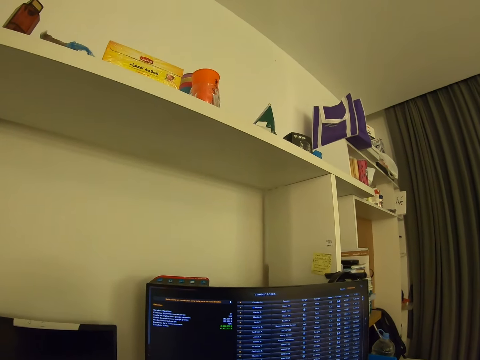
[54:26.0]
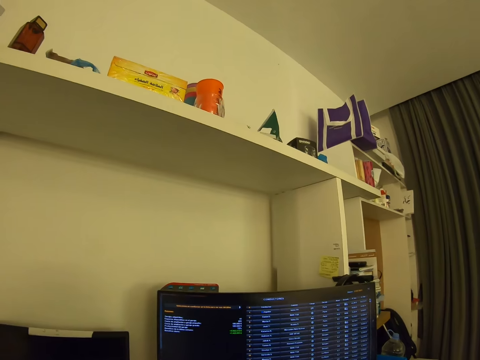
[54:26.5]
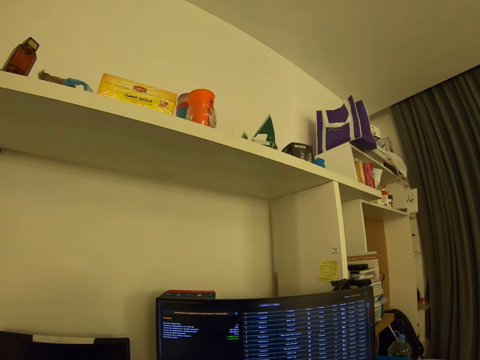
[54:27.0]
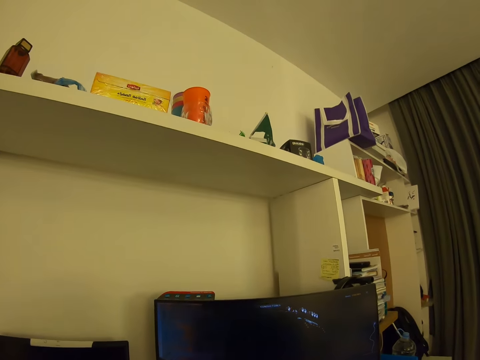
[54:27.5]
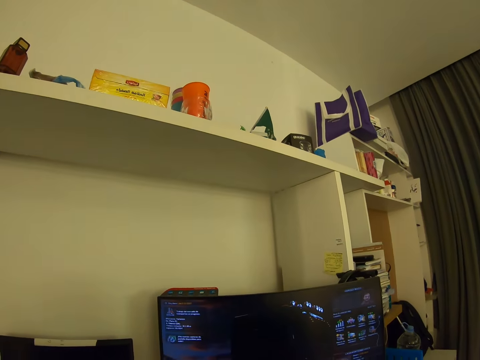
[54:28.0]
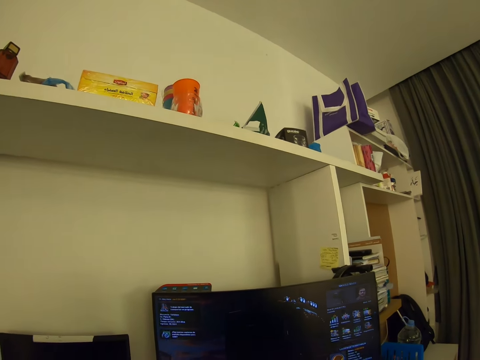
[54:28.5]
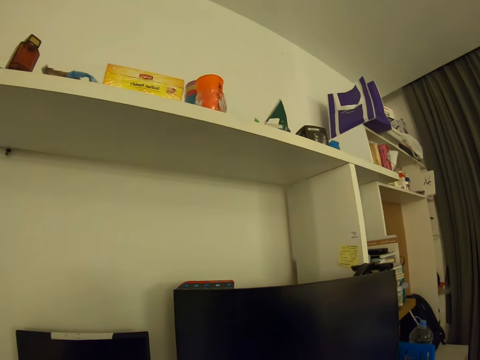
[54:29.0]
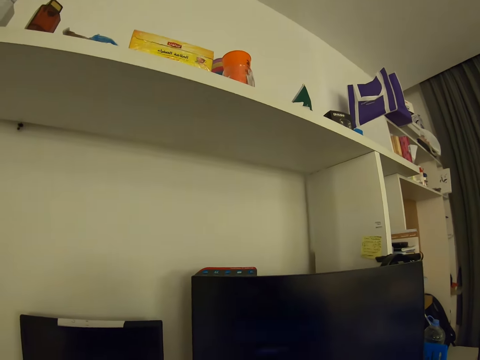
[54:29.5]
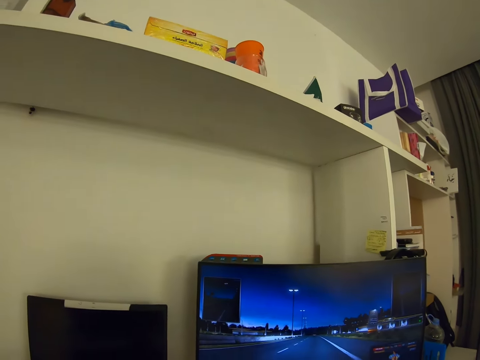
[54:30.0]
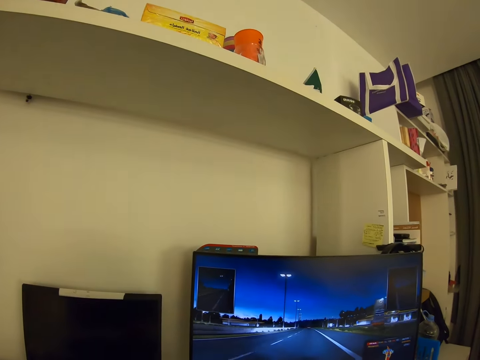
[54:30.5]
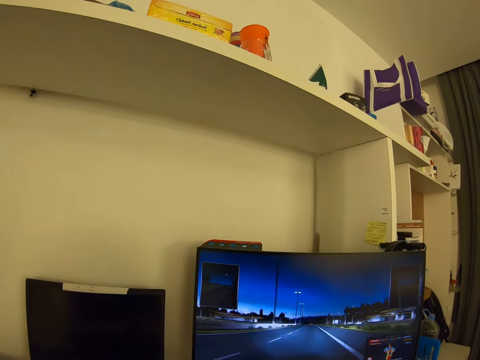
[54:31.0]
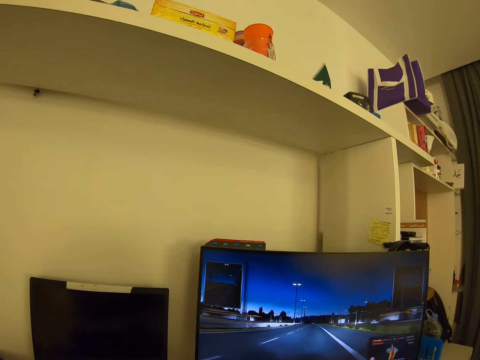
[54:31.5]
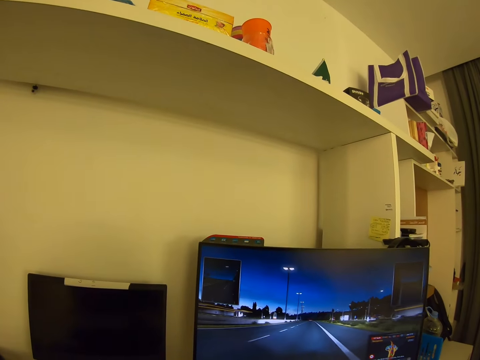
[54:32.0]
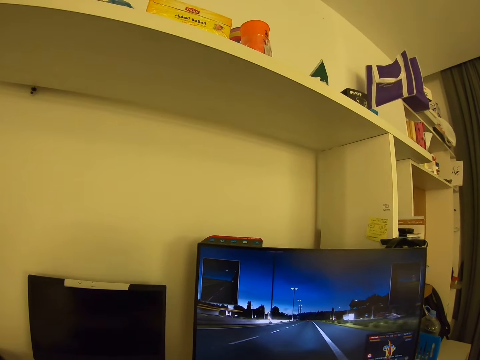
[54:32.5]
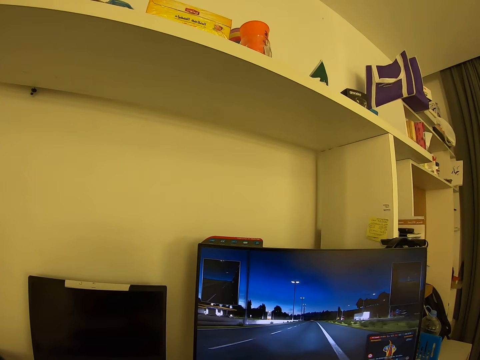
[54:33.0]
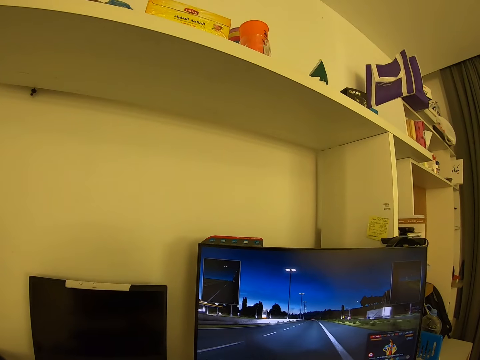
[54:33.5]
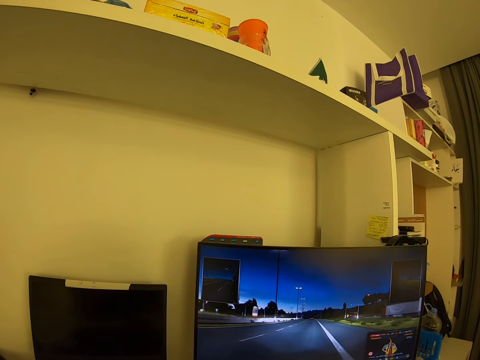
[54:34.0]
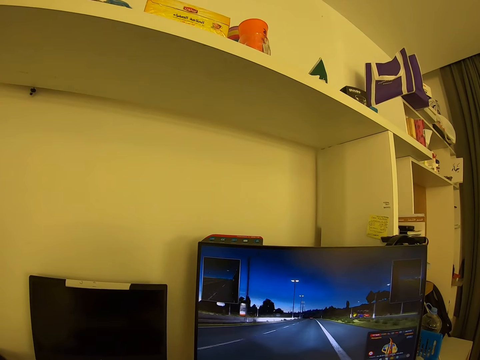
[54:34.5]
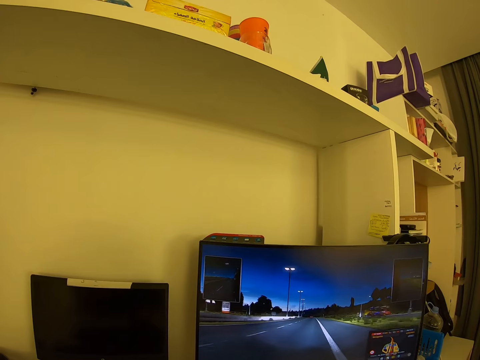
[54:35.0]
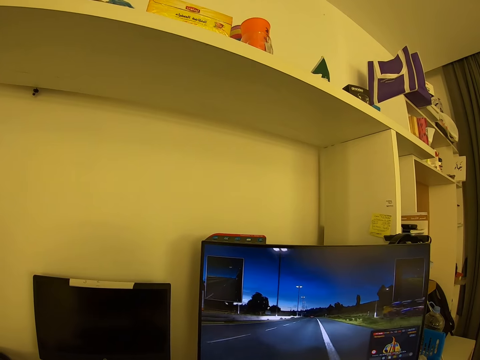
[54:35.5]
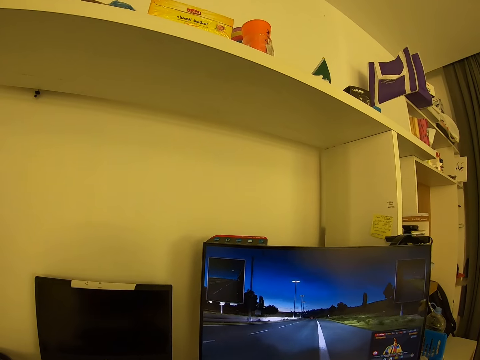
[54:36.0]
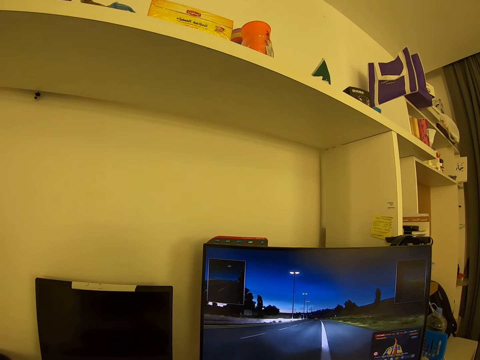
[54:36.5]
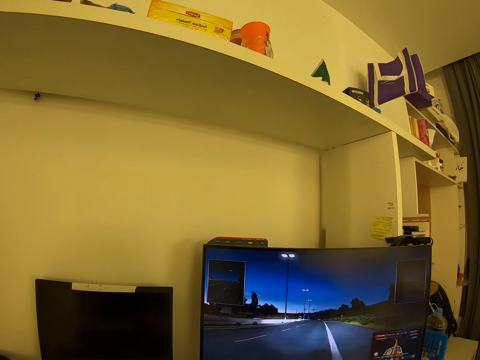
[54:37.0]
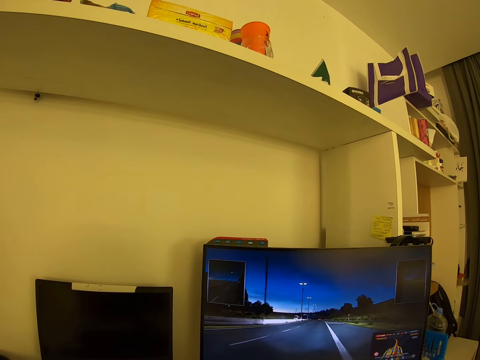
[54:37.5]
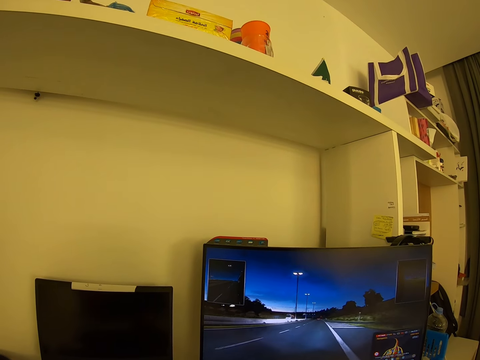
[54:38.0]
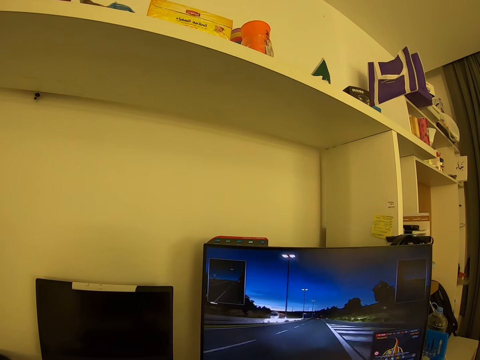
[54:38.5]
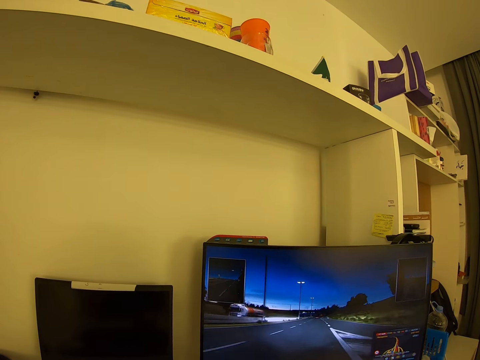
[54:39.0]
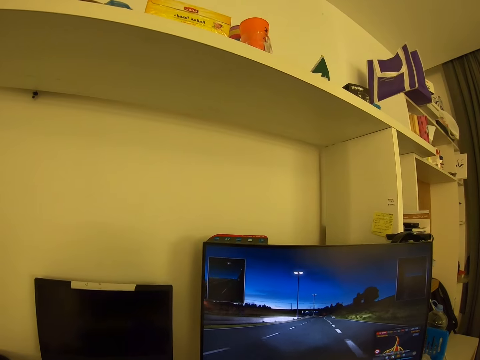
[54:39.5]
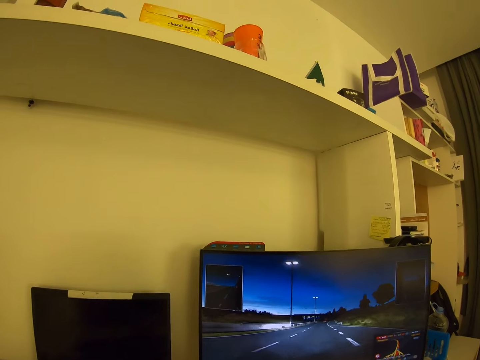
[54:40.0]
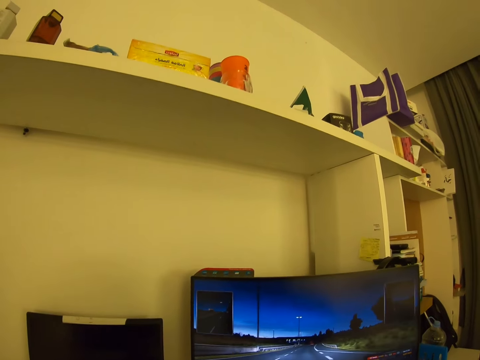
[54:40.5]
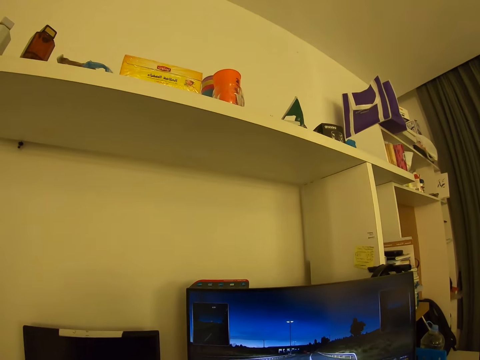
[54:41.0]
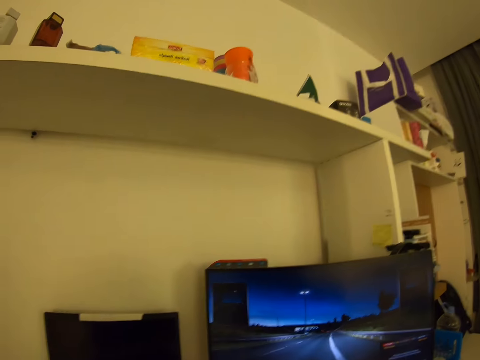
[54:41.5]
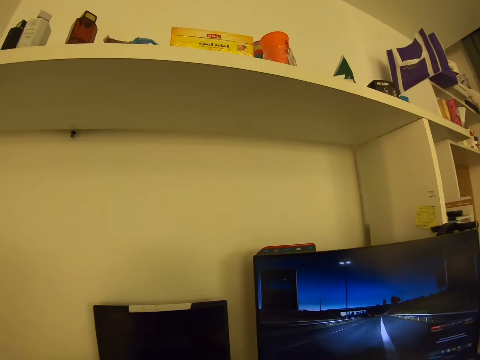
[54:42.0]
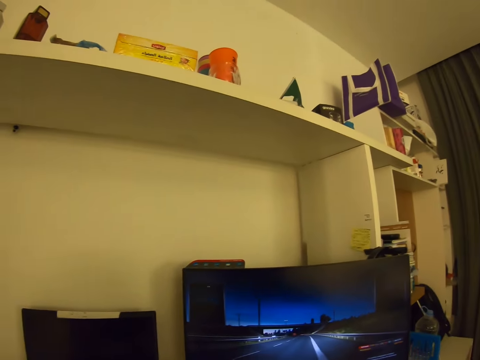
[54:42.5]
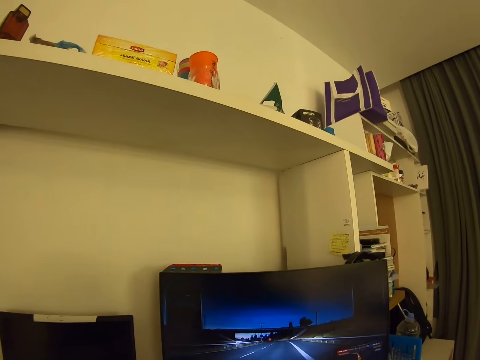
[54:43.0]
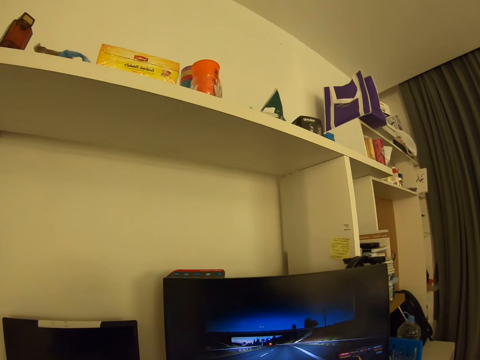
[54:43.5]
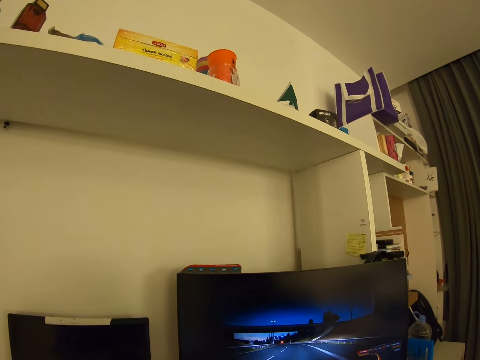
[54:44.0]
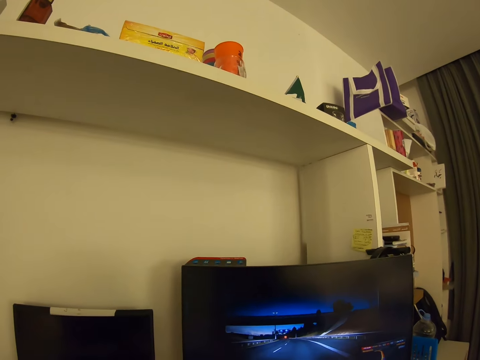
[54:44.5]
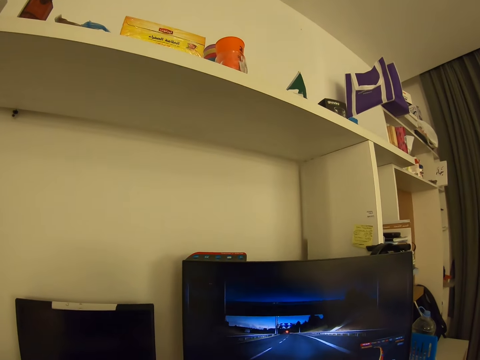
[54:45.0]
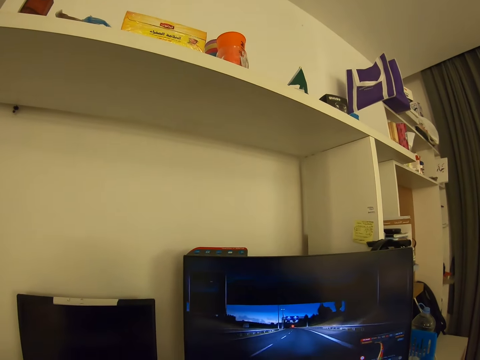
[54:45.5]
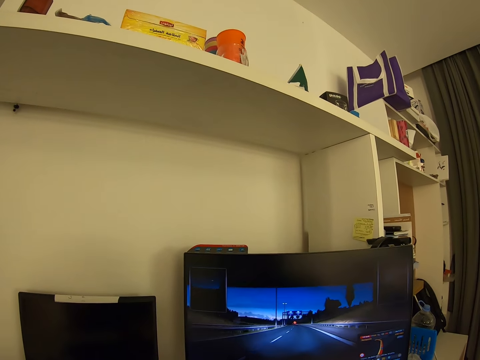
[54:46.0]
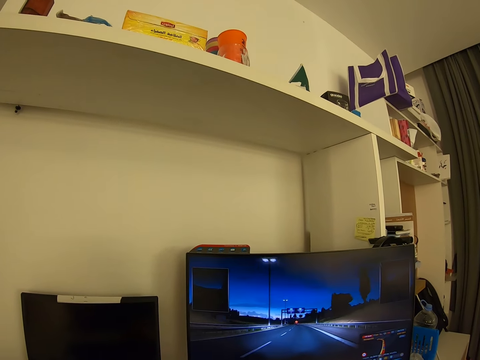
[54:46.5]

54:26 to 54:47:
The camera wearer plays a video game. They look around.

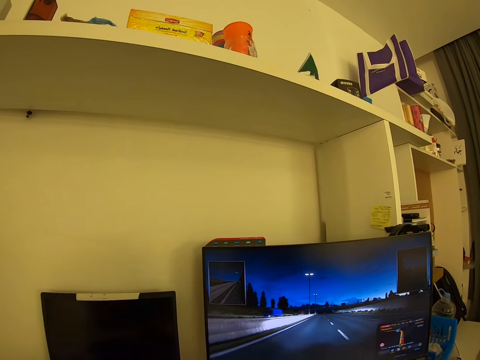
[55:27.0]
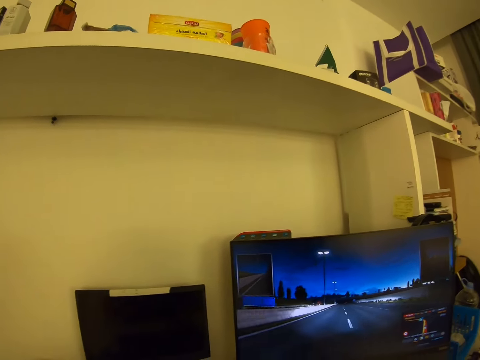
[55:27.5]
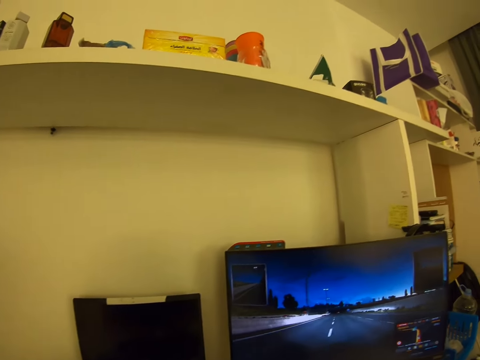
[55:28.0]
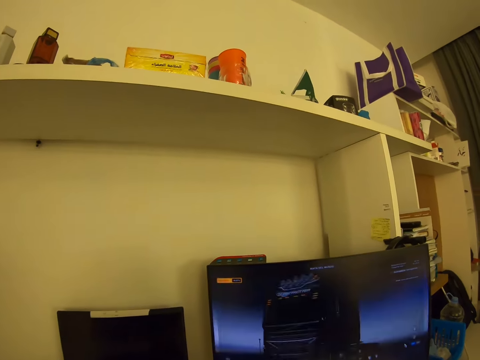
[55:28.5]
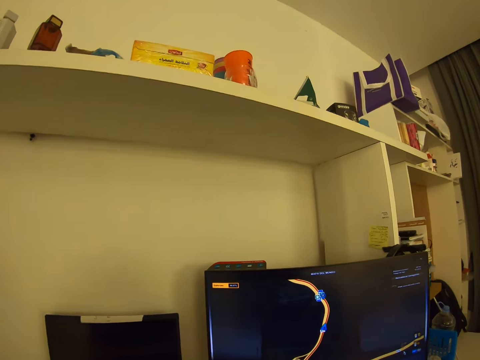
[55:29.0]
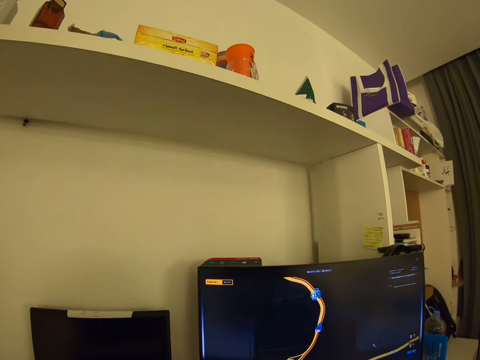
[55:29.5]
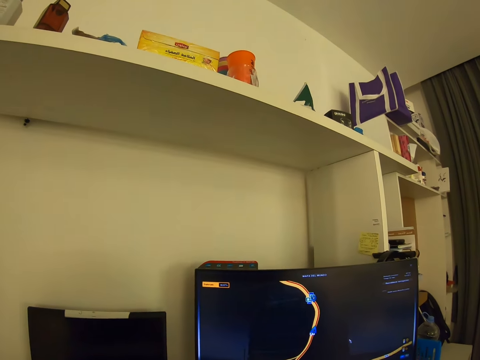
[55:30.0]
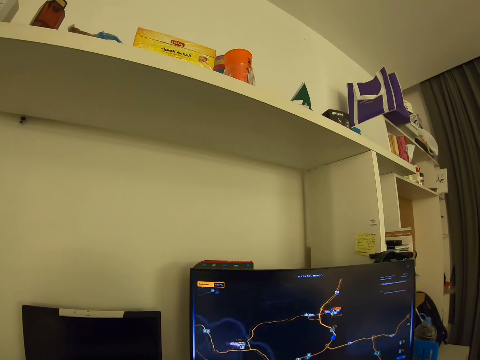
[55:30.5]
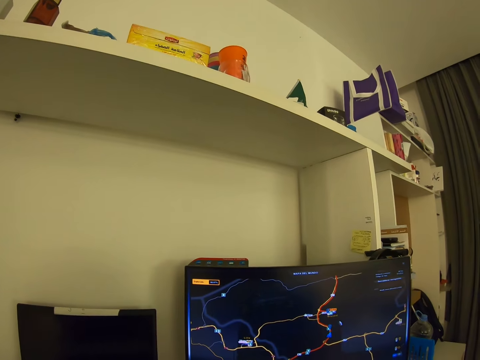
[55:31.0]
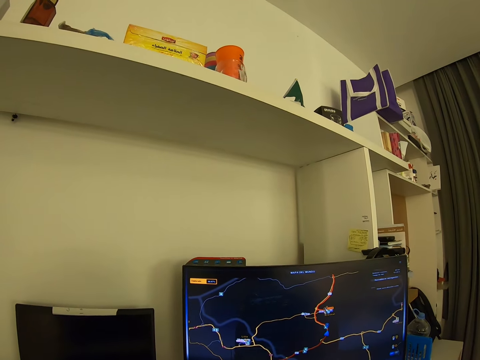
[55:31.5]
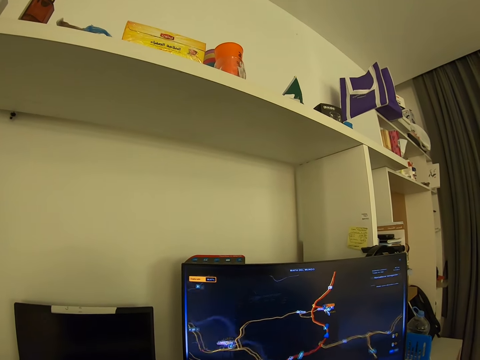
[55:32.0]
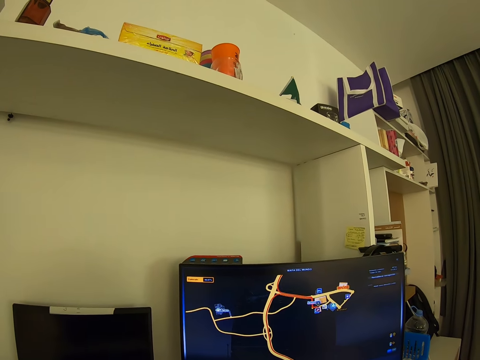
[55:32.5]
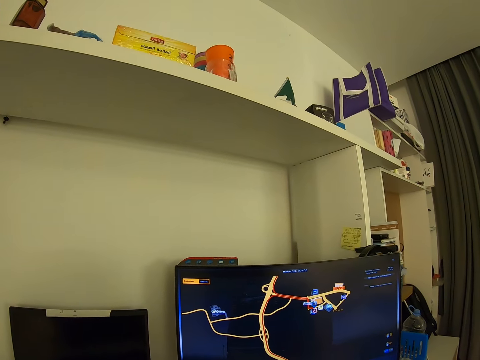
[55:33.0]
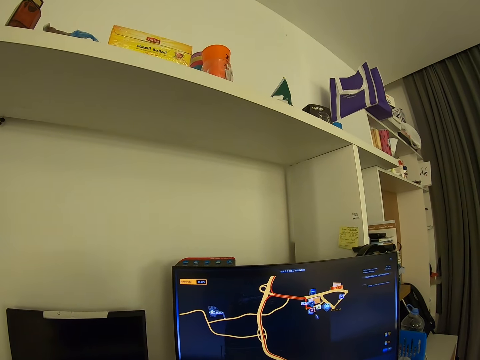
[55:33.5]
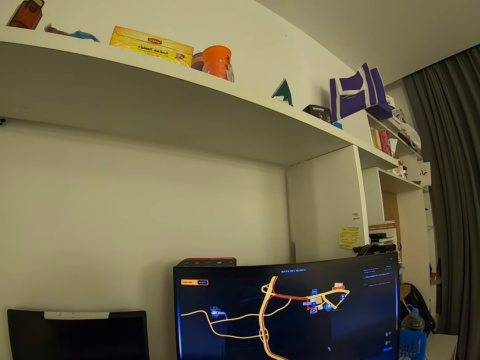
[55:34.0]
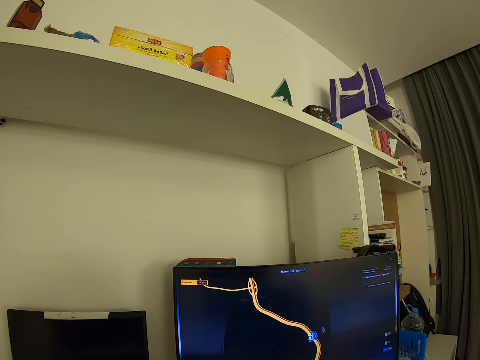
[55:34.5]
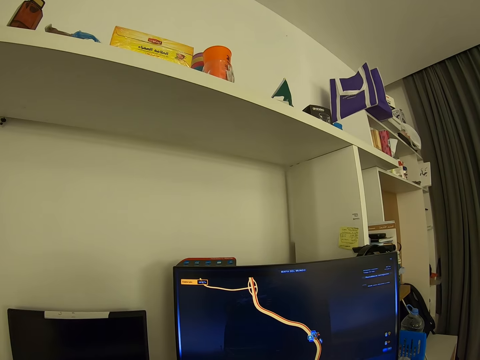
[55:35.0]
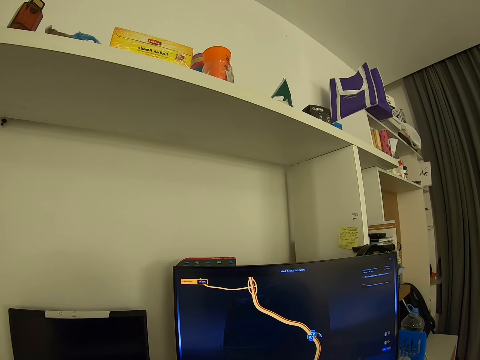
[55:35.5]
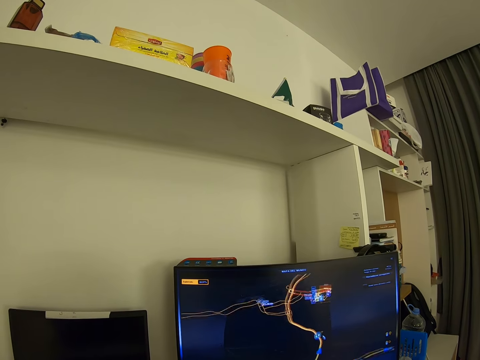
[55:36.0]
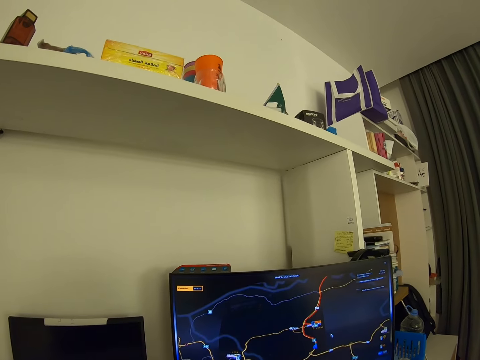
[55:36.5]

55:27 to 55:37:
The camera wearer operates the computer.
